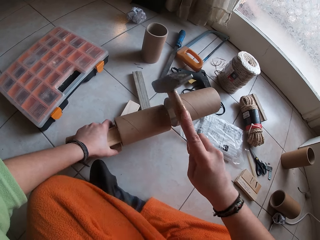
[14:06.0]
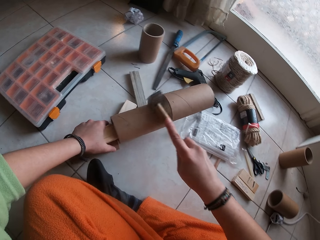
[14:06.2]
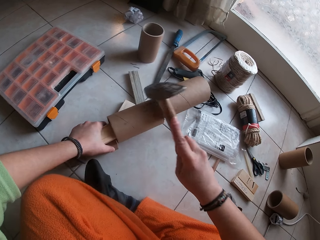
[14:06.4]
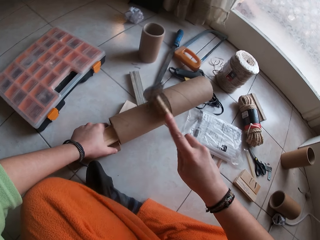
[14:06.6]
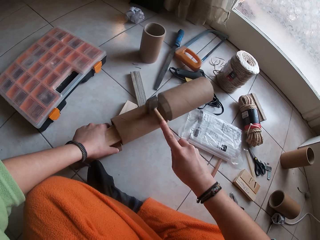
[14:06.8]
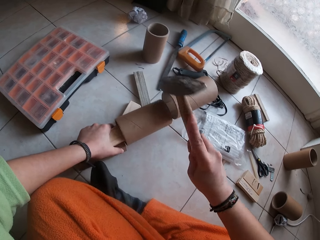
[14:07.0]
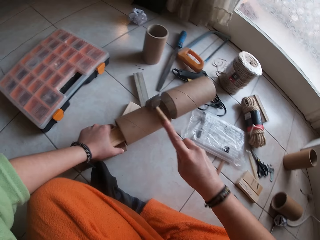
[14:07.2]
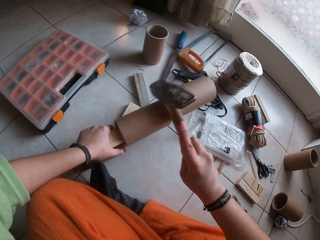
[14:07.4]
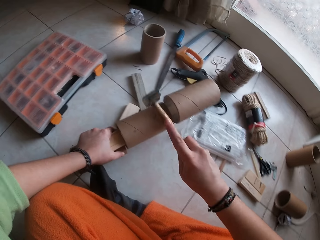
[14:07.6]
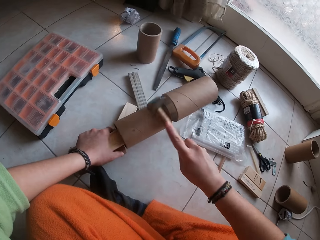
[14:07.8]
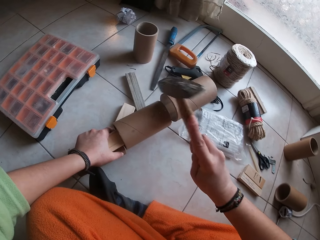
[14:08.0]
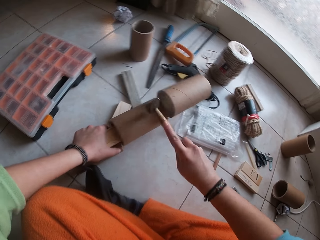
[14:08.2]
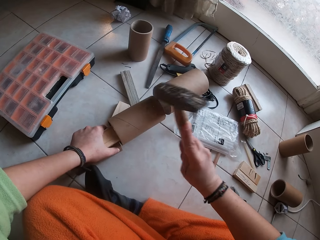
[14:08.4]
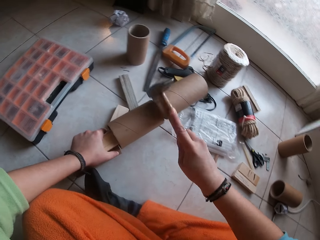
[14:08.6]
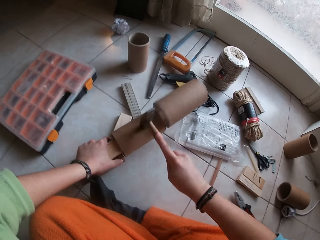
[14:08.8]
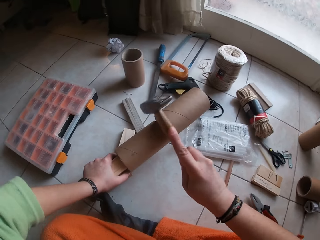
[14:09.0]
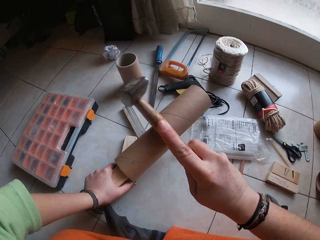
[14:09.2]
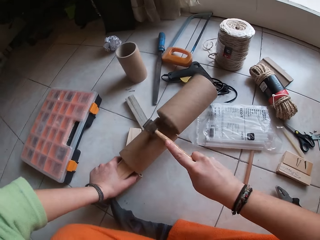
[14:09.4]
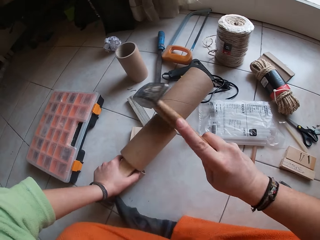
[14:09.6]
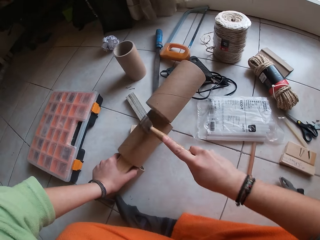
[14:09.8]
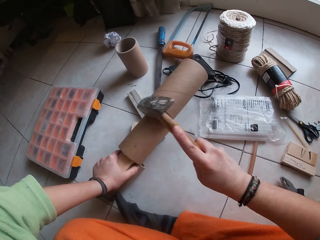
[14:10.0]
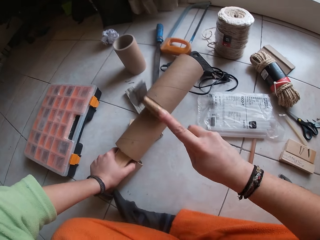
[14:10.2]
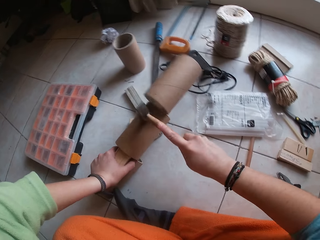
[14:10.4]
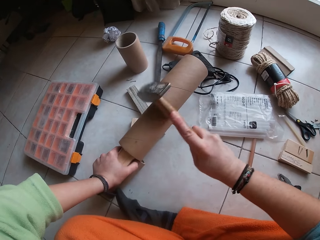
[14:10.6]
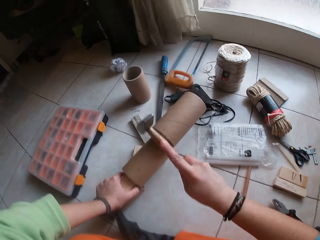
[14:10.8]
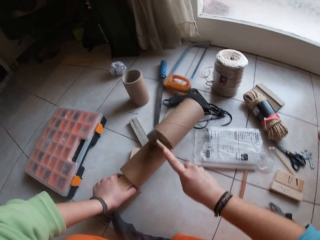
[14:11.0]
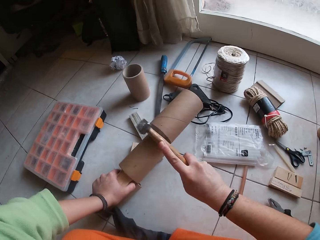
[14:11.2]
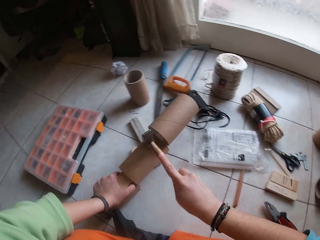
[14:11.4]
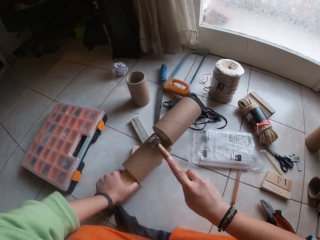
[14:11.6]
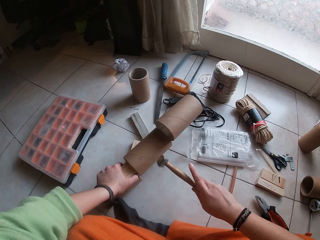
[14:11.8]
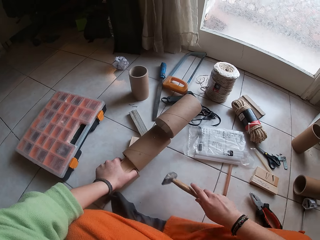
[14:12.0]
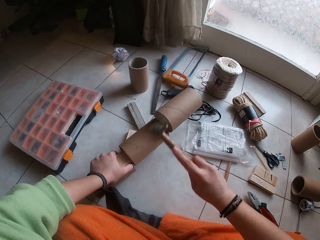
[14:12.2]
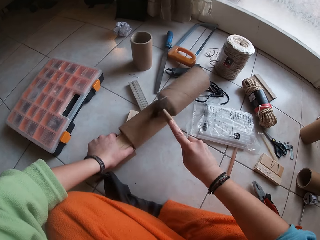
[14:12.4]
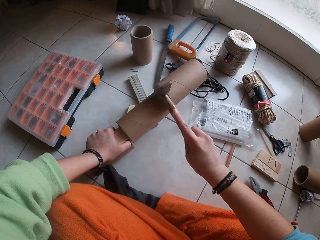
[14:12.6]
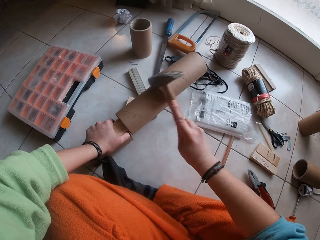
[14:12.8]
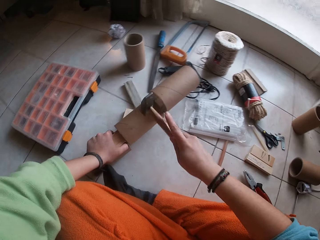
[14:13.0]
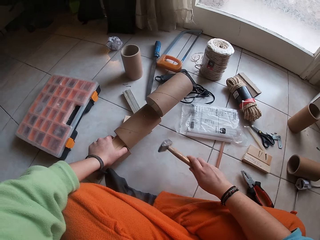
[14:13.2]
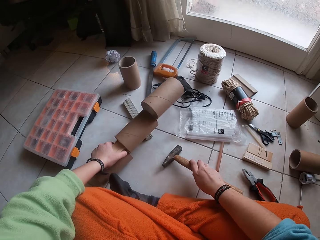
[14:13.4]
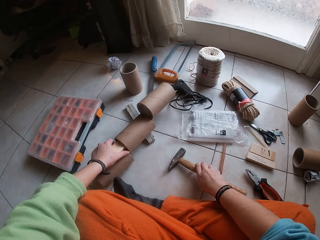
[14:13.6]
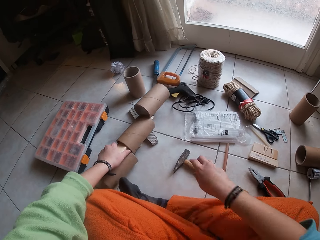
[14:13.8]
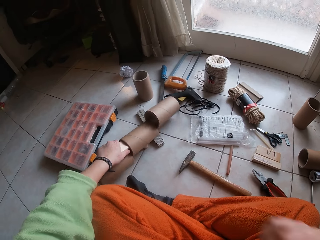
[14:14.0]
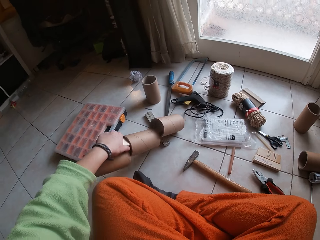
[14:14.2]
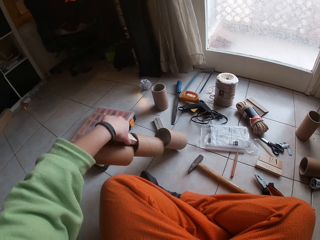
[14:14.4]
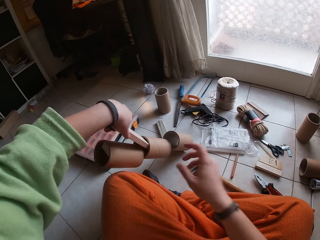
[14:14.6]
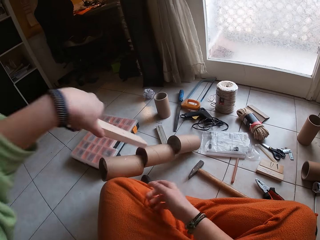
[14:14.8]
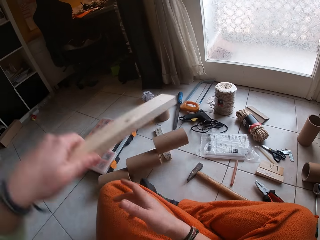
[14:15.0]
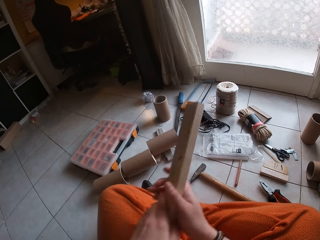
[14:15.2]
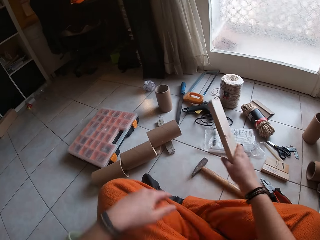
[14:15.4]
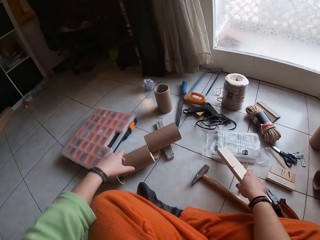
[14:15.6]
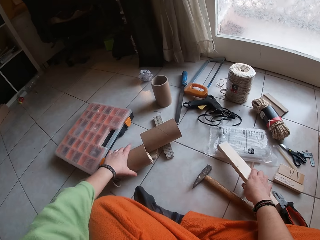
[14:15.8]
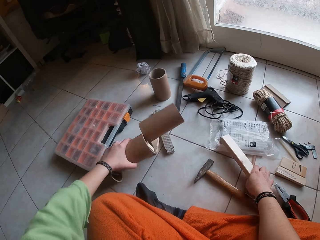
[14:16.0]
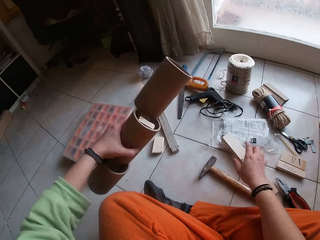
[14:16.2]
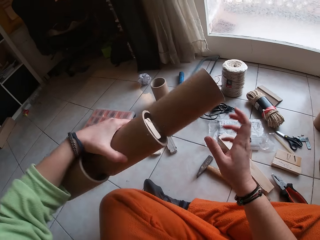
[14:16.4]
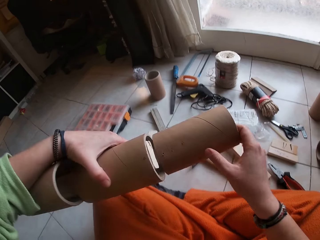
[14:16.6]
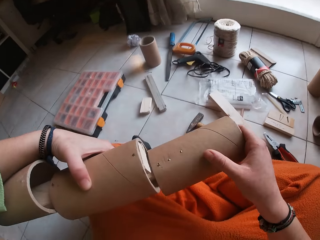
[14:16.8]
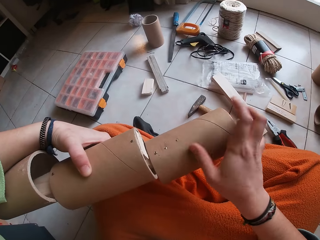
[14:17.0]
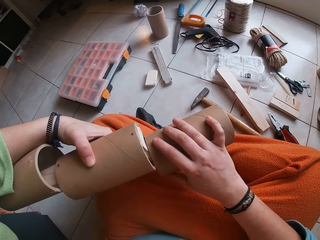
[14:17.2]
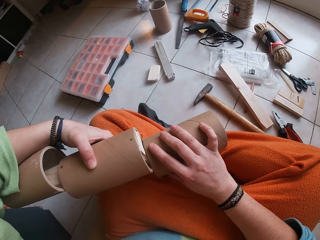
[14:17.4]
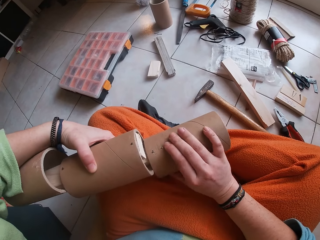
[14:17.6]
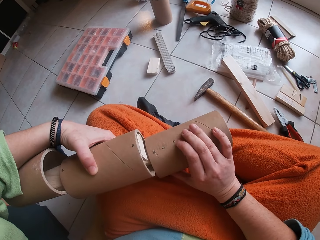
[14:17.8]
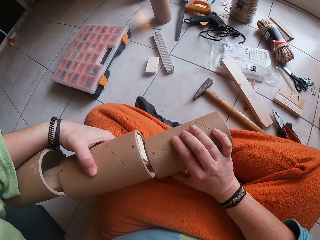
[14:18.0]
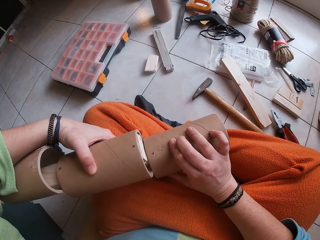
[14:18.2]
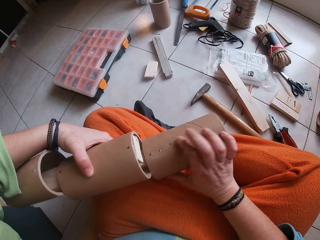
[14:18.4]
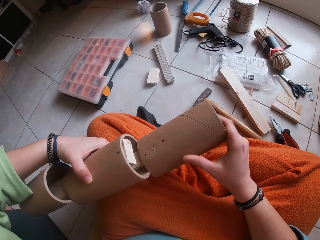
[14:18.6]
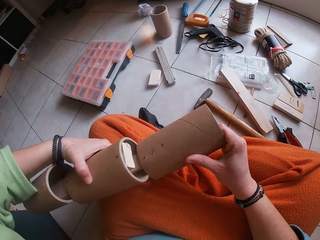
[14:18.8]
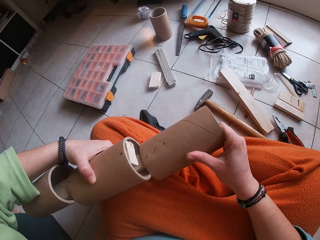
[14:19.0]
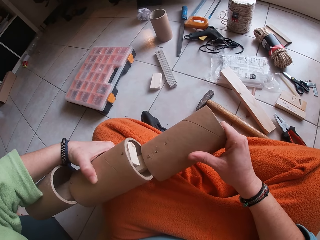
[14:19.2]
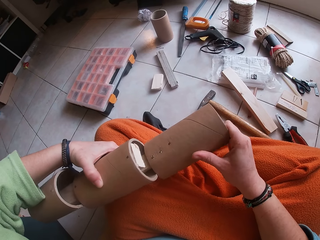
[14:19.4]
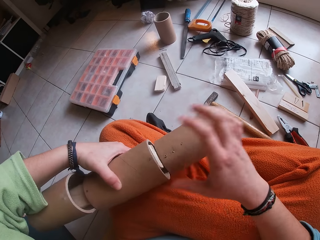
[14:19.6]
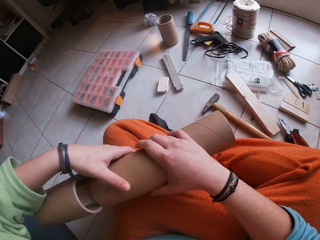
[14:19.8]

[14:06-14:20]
The camera wearer drops the hammer in her right hand on the floor. She withdraws a plank in the cardboard craft tube or cylindrical box with her left hand. She passes the plank in her left hand to her right hand. She drops the plank in her right hand on the floor. She picks up the cardboard craft tube on the floor with her left hand. She presses the cardboard craft tube with her right hand. She touches the nails on the cylindrical box.

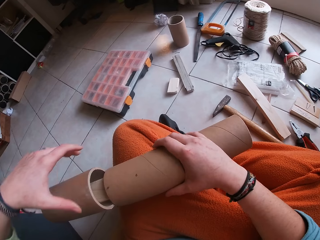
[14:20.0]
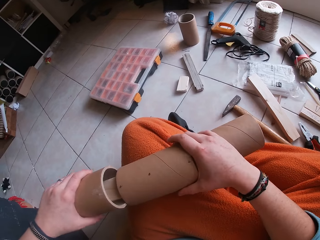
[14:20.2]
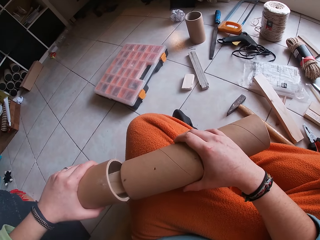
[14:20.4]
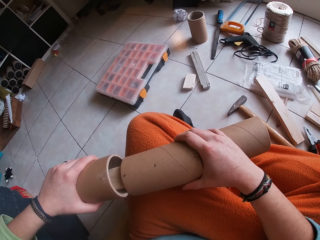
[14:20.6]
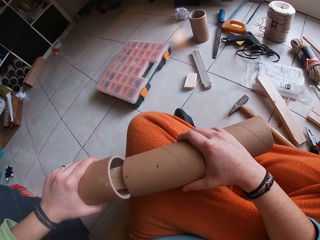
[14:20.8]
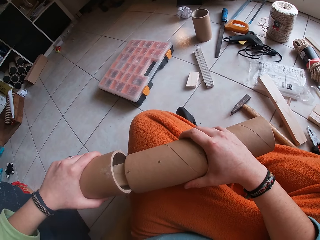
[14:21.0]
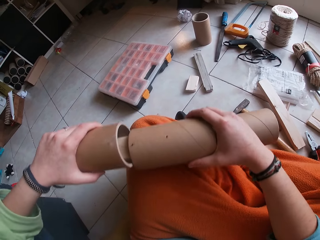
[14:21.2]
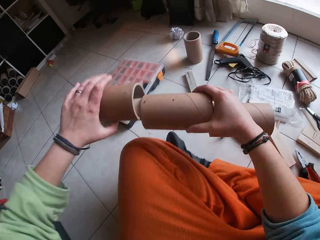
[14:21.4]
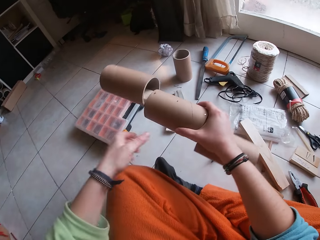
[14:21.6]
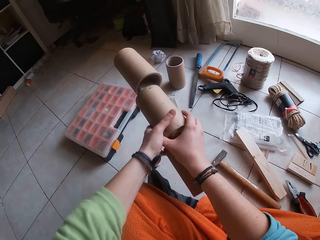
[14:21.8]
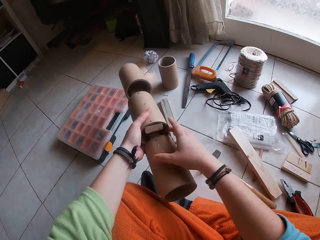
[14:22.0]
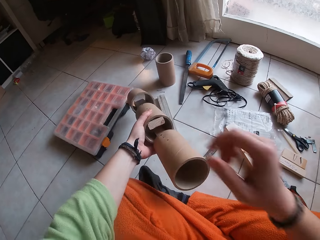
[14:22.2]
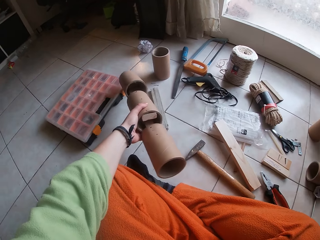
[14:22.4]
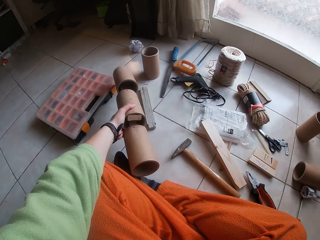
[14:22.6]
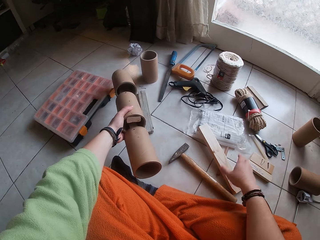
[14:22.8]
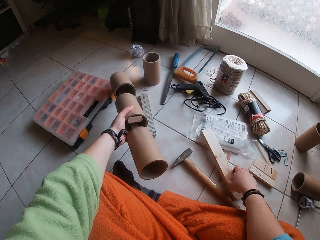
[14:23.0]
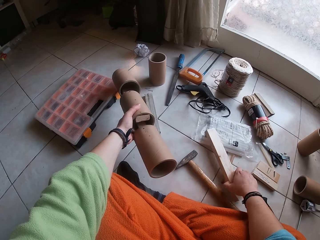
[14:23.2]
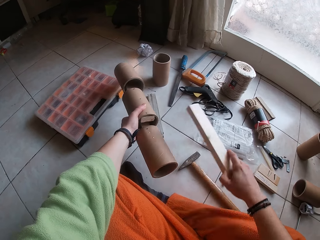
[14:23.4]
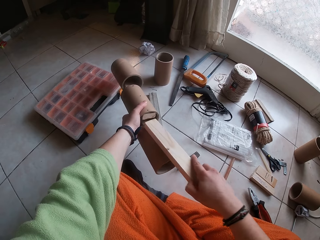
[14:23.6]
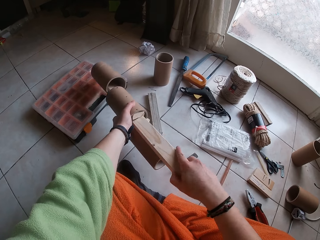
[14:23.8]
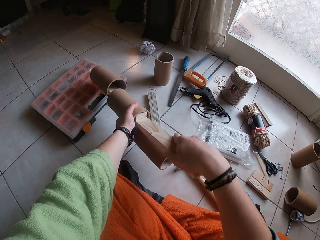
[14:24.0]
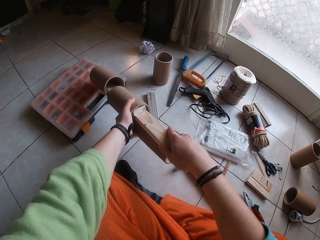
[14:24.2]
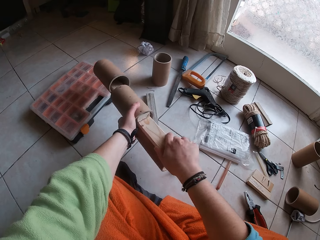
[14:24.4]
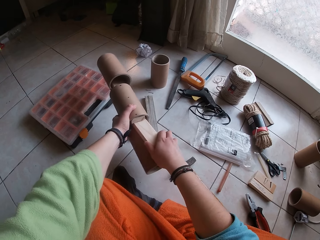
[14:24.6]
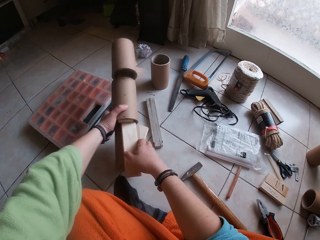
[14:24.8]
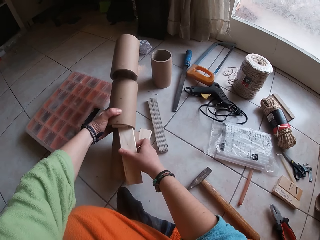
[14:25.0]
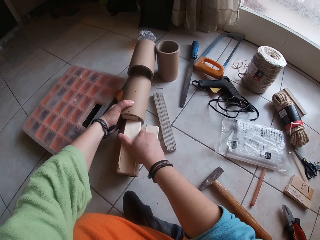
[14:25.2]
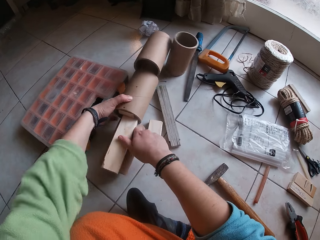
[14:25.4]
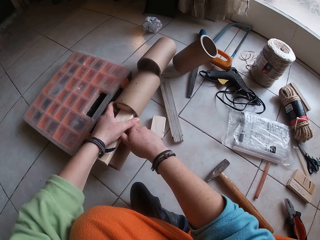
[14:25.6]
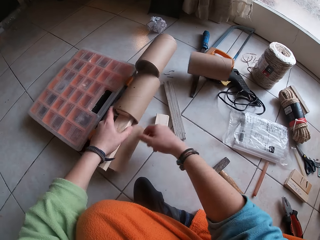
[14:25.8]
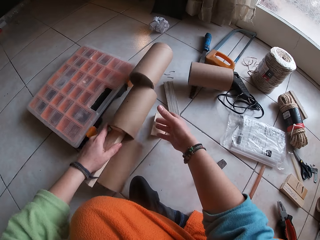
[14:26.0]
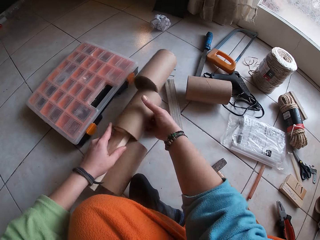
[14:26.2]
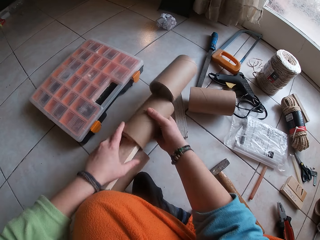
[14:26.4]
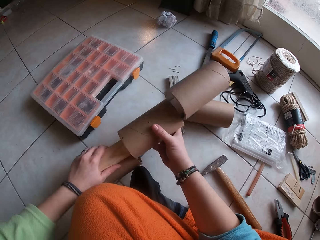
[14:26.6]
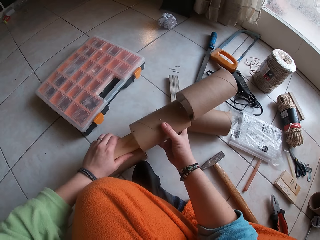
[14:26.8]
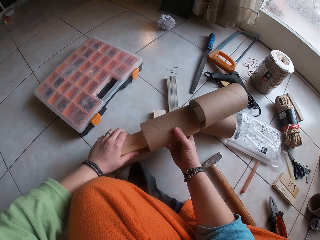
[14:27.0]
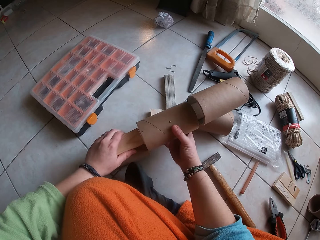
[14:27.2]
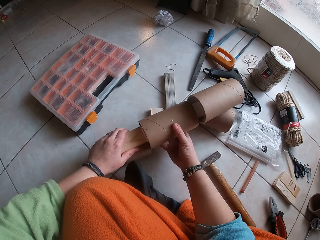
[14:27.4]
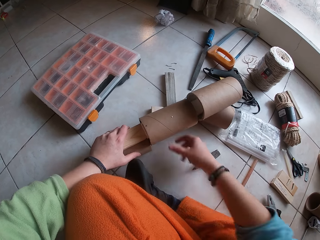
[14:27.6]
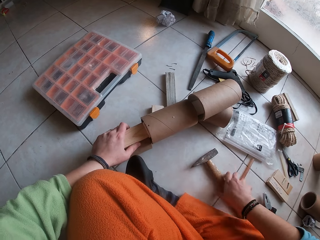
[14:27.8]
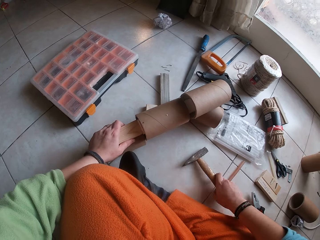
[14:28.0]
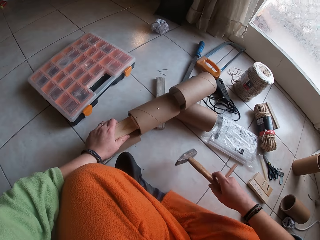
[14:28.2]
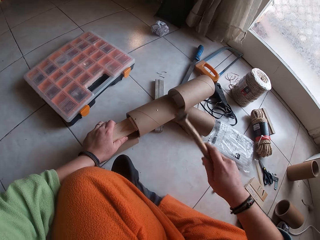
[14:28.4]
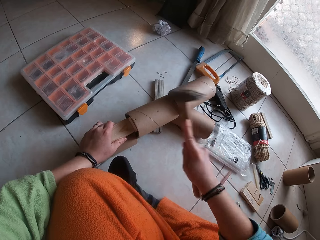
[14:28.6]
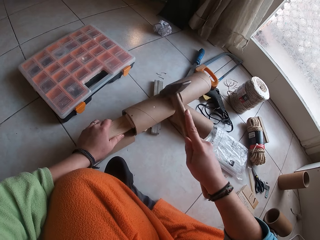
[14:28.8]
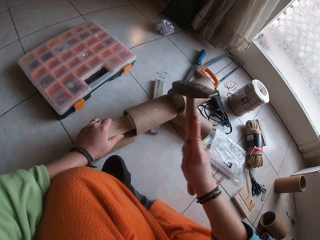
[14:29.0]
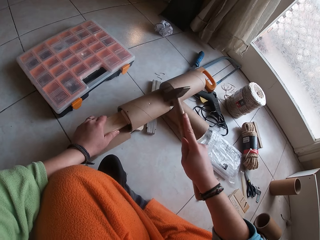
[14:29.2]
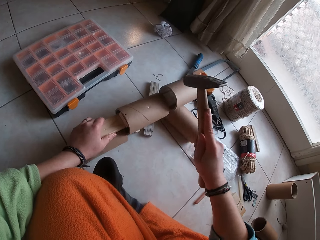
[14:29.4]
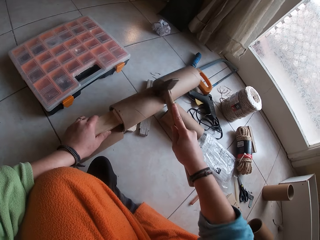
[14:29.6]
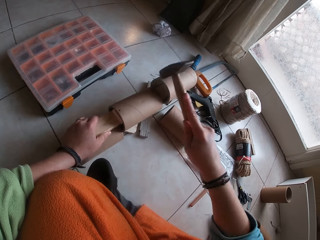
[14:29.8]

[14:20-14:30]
The camera wearer rolls the cardboard craft tube with her left hand. She rotates the cardboard craft tube with both hands. She drops the cardboard craft tube on the floor with her left hand. She picks up the plank on the floor with her right hand. She inserts the plank in her right hand in the cardboard craft tube in her left hand. She sets the cardboard craft tube in her left hand on the floor. She holds the cardboard craft tube on the floor with her left hand. She adjusts the cardboard craft tube position with her right hand. She picks up the hammer on the floor with her right hand. She hits the nail in the cardboard craft tube with the hammer in her right hand.
